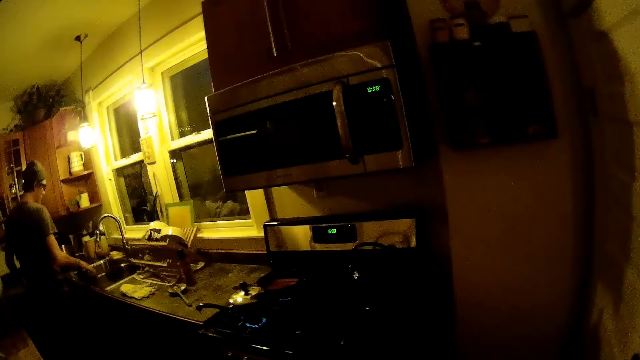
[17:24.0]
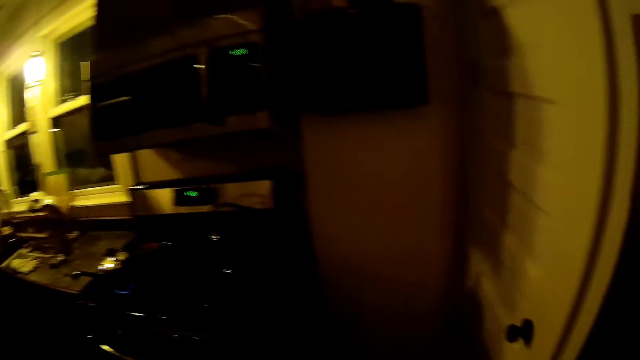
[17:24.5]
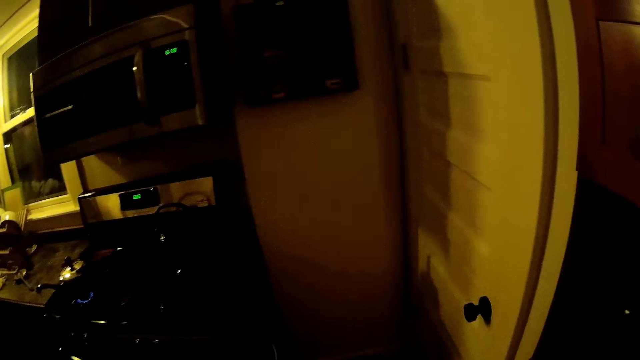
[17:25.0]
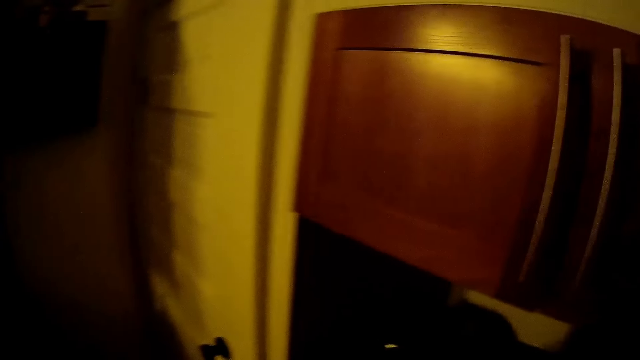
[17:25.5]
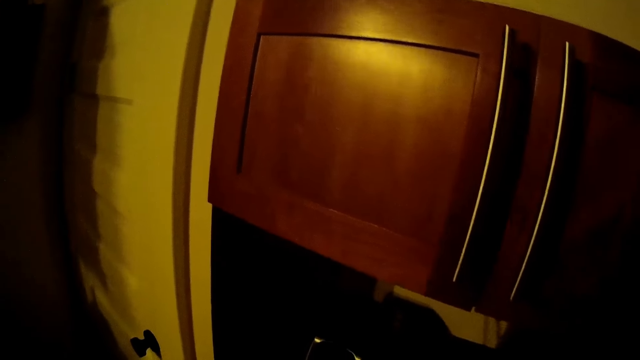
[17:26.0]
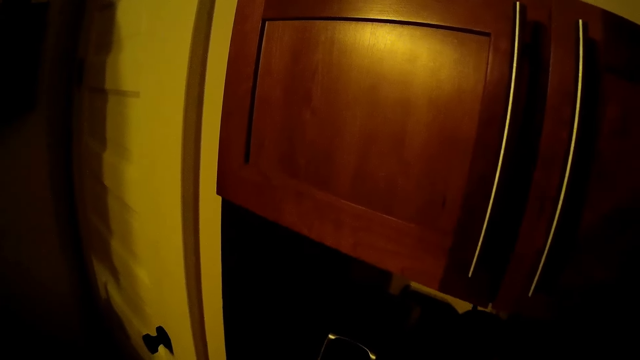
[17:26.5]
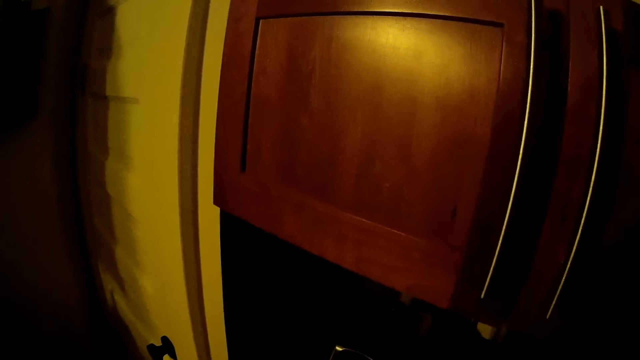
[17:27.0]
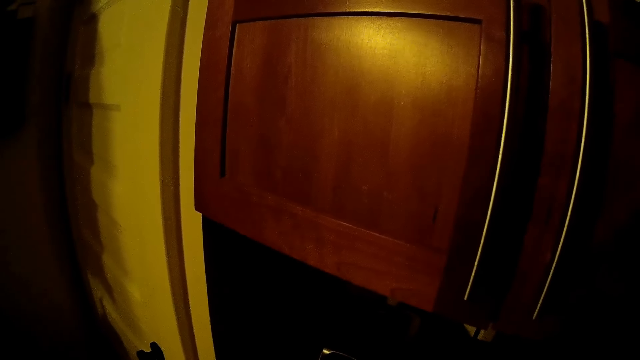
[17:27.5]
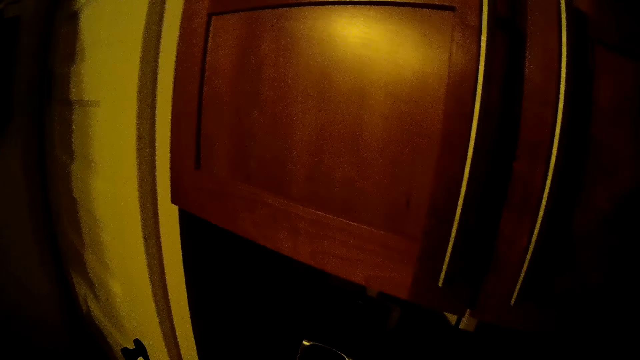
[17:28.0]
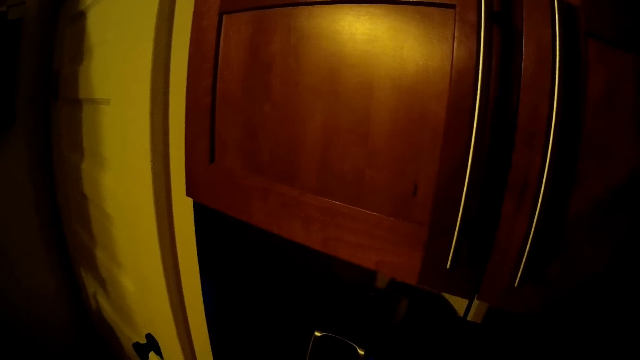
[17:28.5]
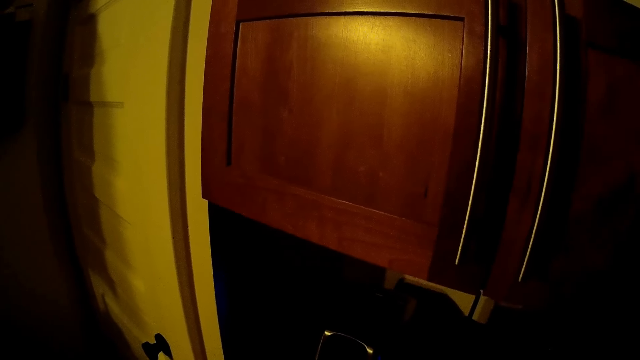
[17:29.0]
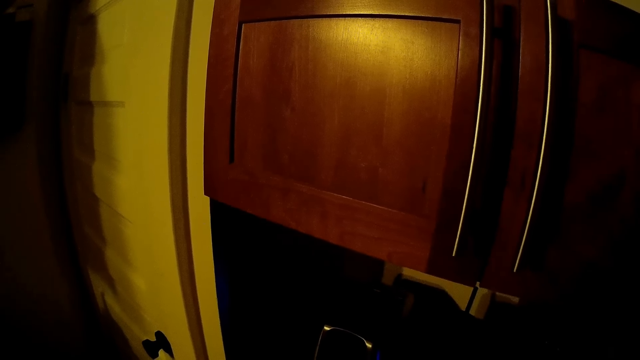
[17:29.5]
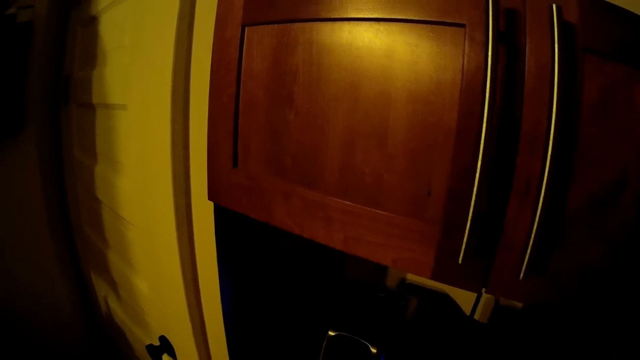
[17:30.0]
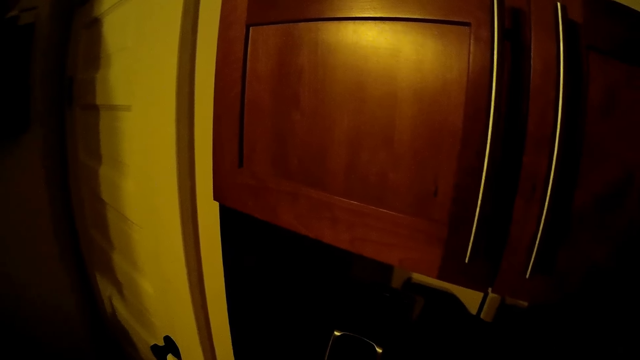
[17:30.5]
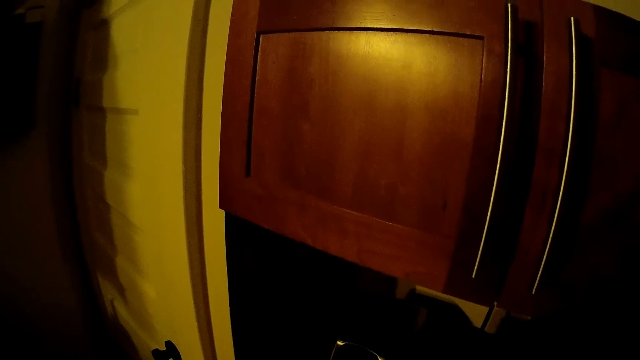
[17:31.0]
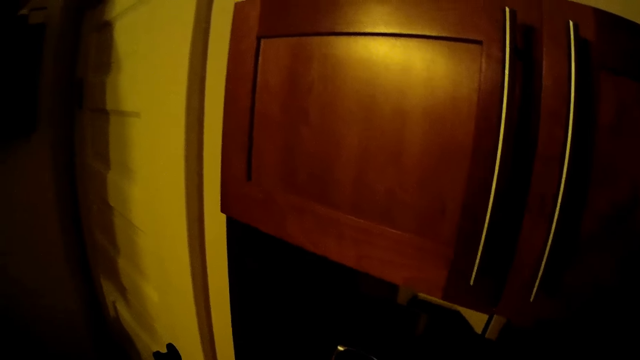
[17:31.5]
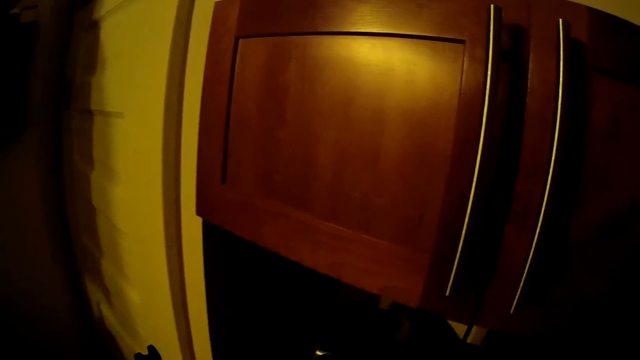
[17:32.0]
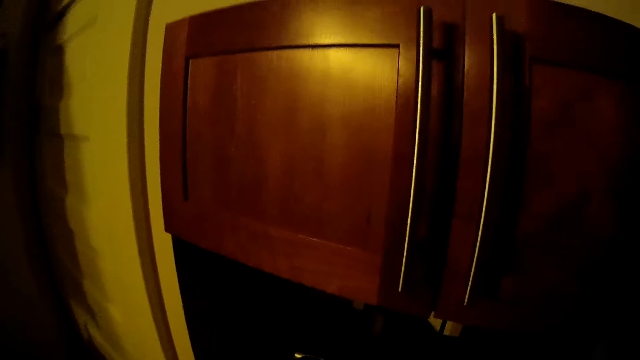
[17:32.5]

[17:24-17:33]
The camera wearer stares around. A man talks to the camera wearer.

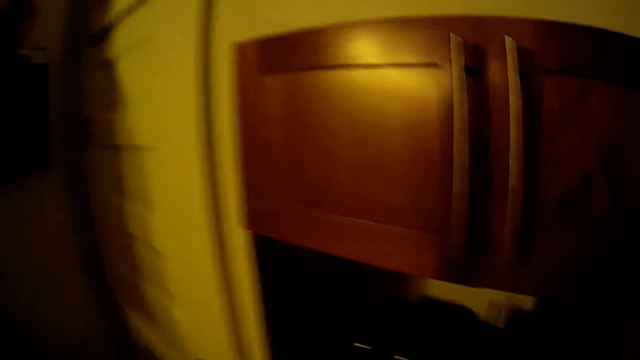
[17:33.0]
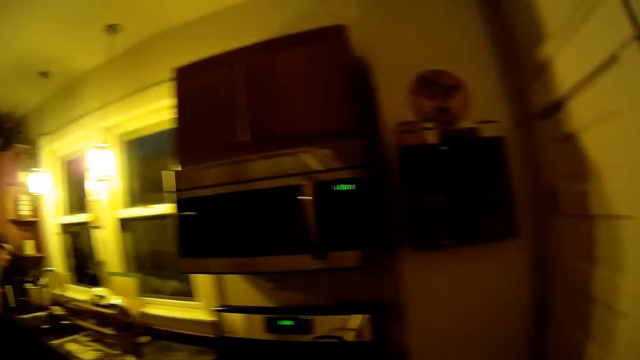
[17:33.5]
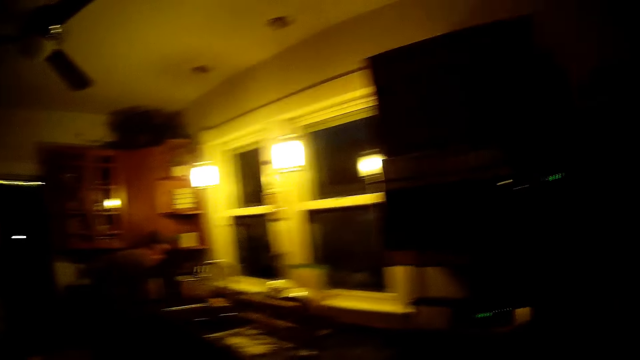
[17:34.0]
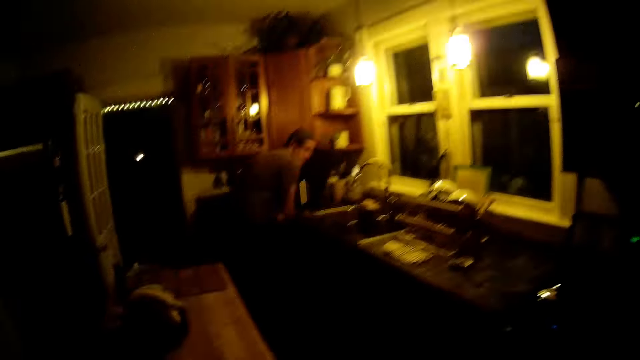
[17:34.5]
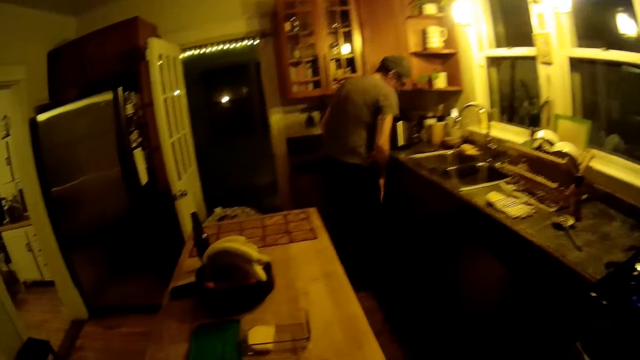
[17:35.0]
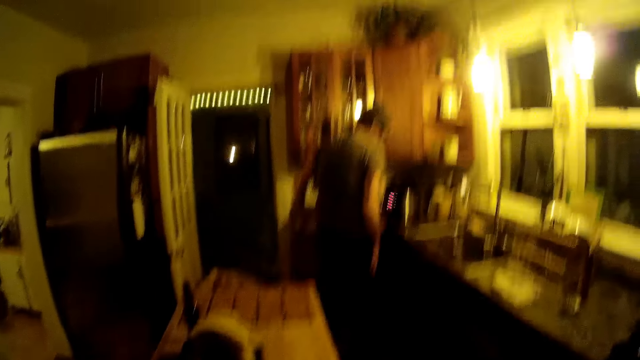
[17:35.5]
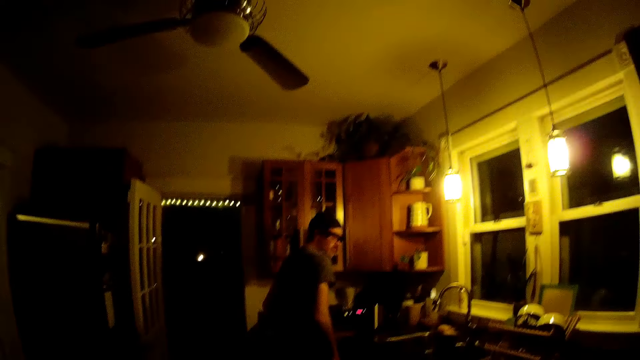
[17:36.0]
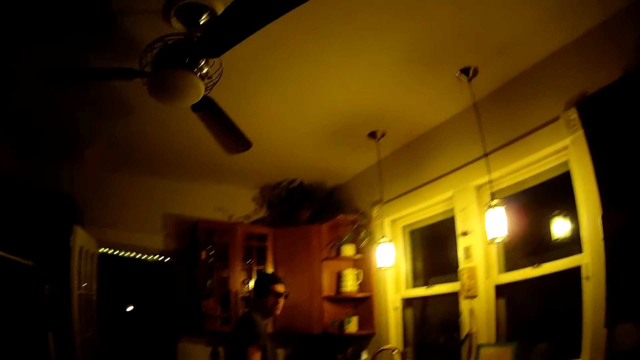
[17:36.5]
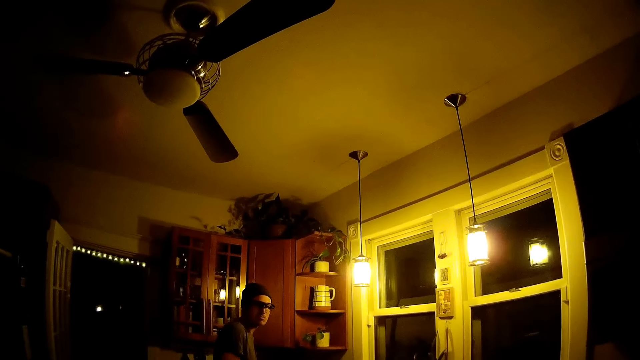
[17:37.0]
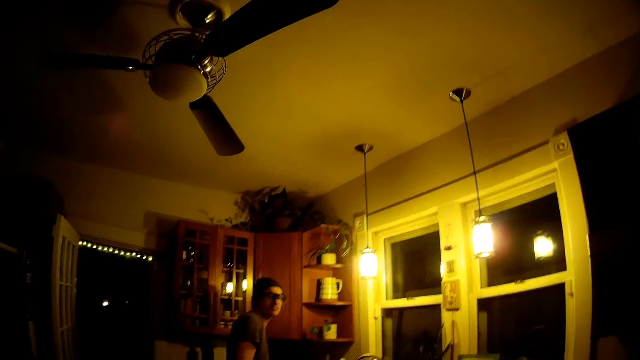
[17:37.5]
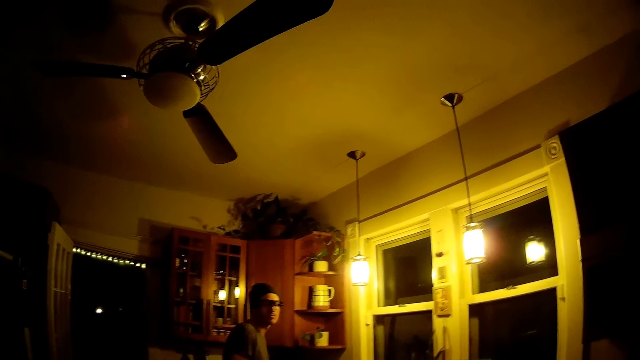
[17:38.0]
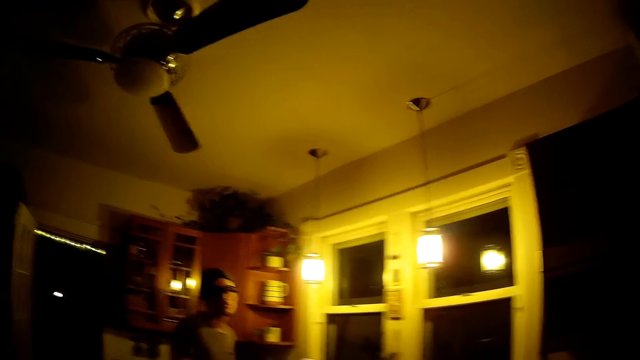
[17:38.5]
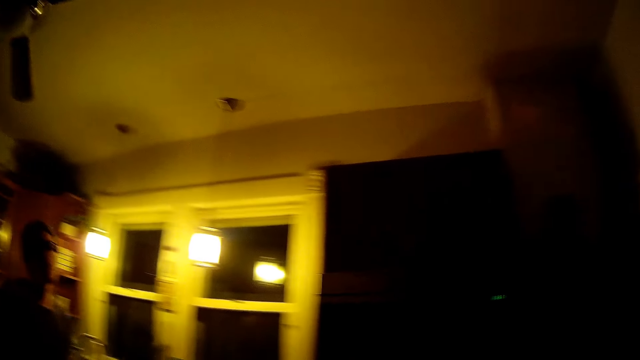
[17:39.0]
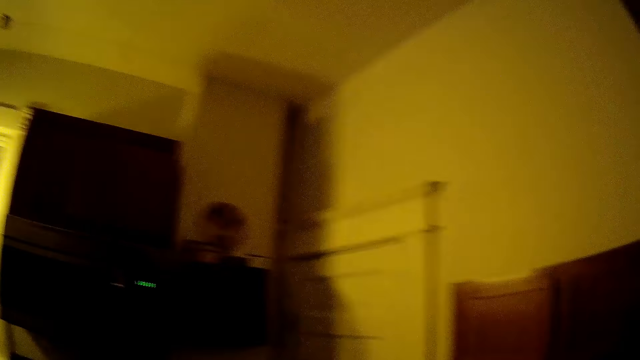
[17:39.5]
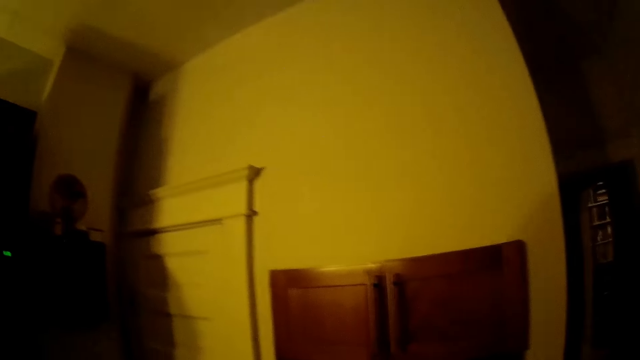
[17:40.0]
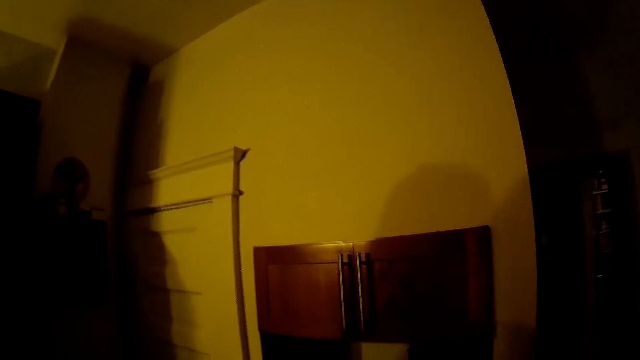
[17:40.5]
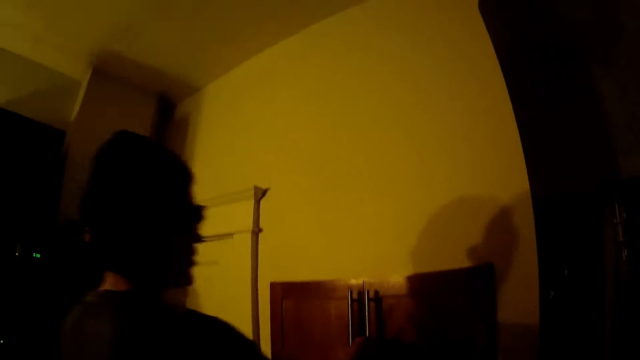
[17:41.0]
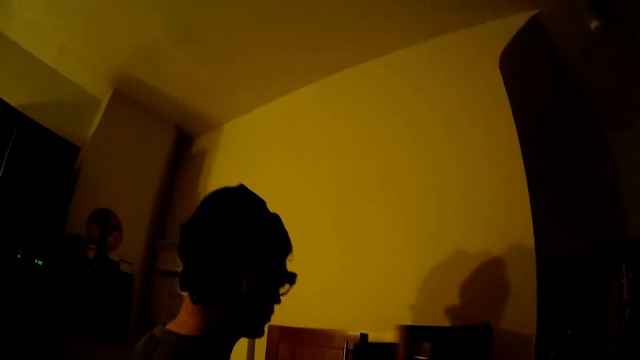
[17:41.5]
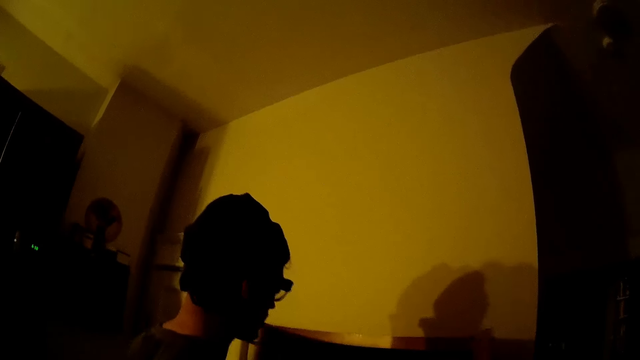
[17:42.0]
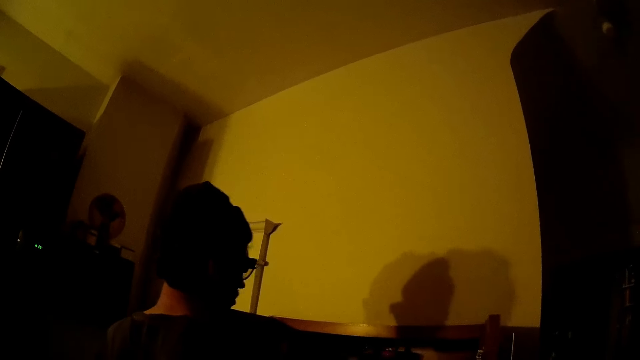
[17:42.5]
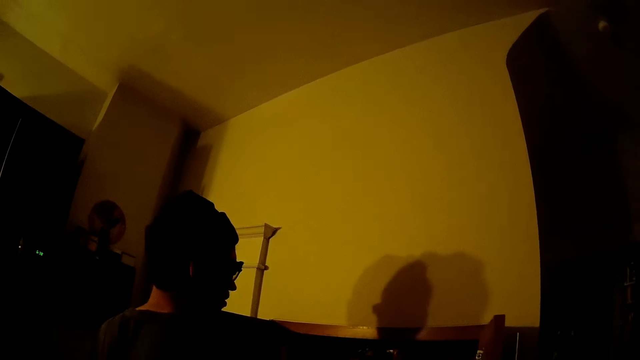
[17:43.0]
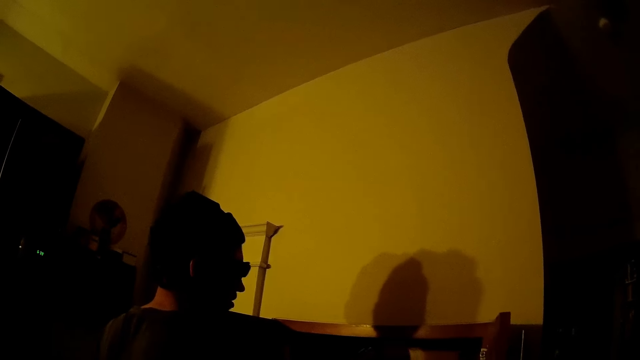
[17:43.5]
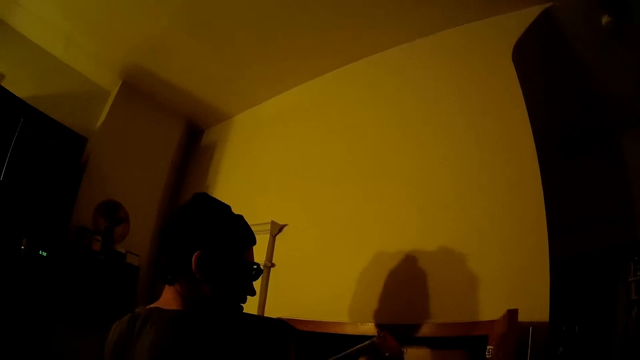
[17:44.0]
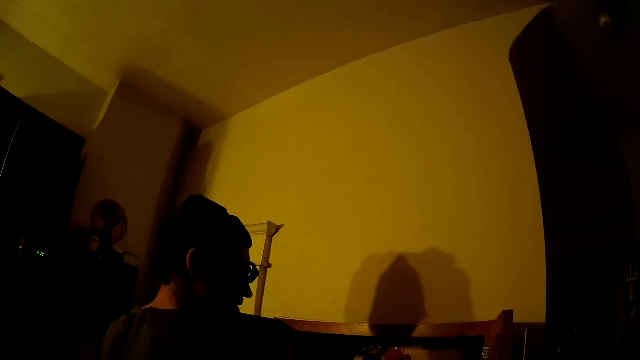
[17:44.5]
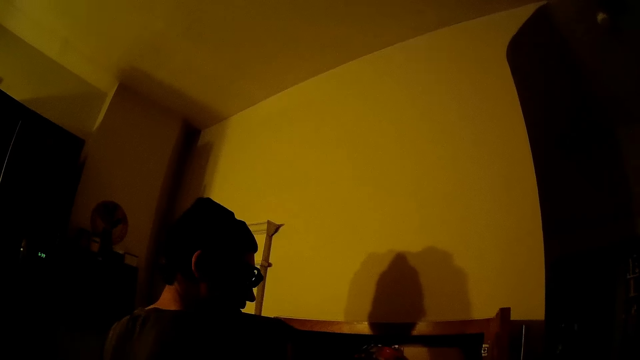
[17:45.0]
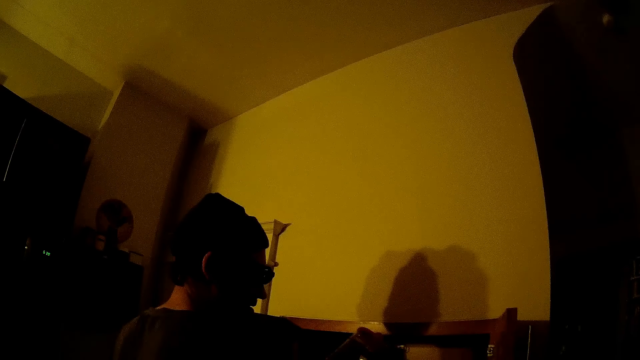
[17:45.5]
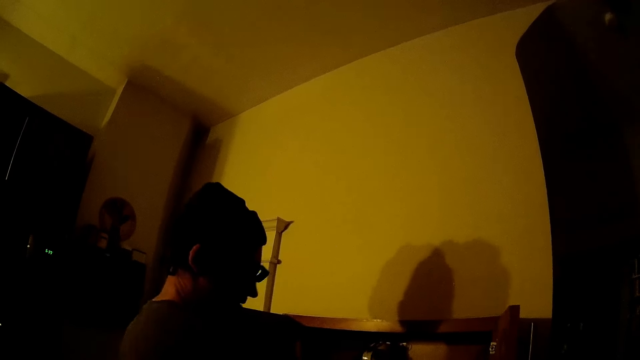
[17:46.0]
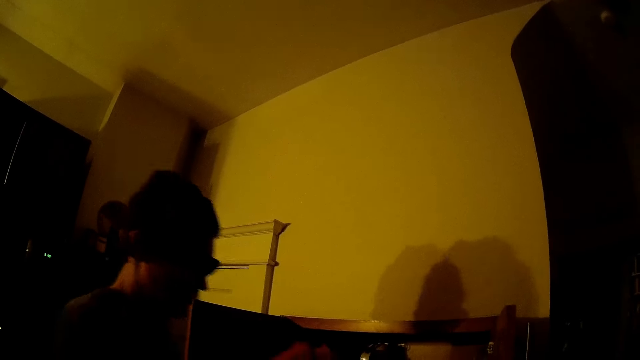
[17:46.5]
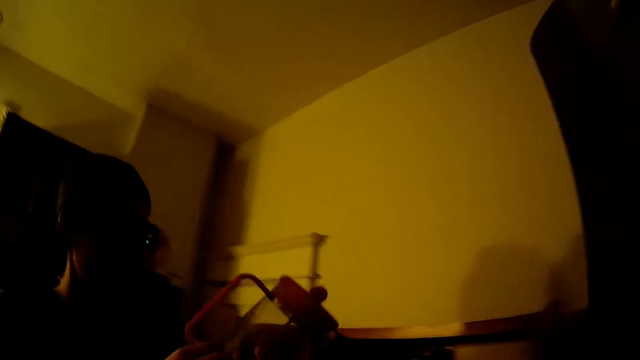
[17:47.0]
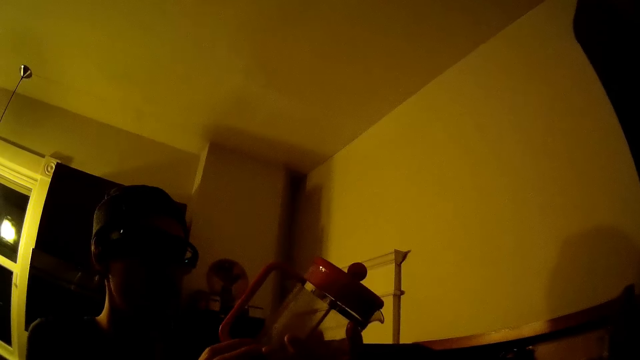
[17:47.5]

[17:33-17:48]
The camera wearer looks around. The man pushes in a drawer in the kitchen with both hands. The camera wearer walks towards the man. They stare around. The man opens a cupboard in the kitchen with both hands. The man picks up a glass jug from the shelf. The man carries the glass jug or blender jar from the cupboard with both hands.
